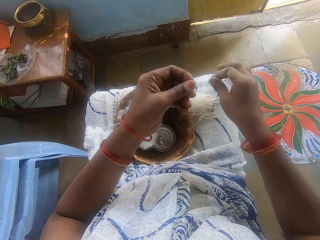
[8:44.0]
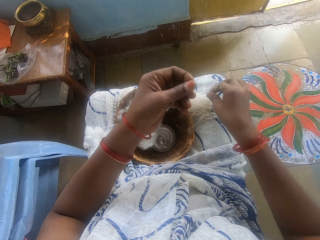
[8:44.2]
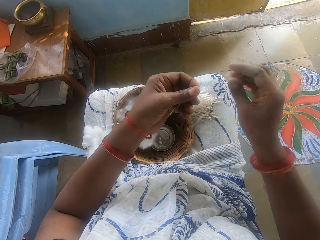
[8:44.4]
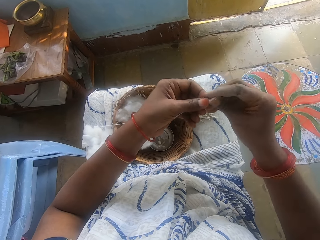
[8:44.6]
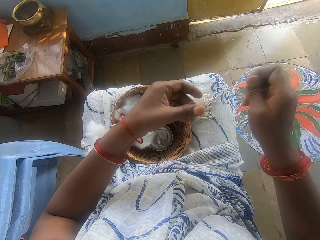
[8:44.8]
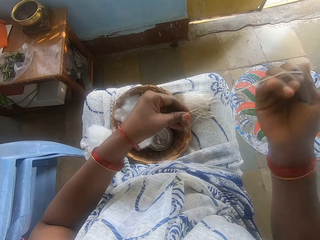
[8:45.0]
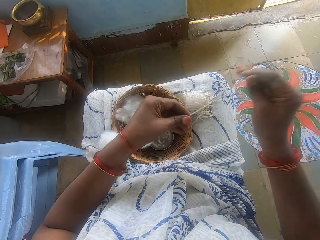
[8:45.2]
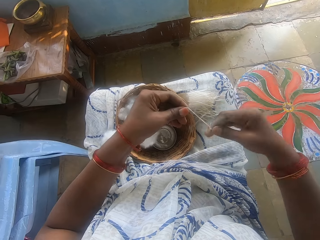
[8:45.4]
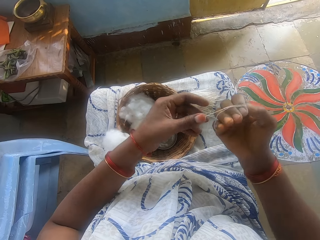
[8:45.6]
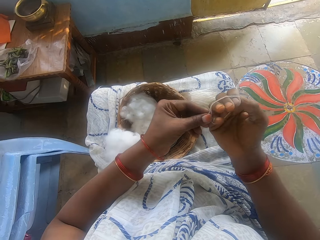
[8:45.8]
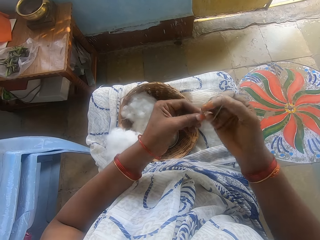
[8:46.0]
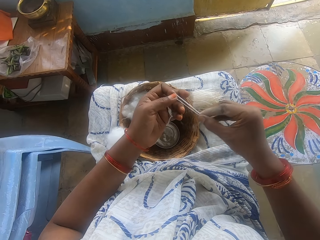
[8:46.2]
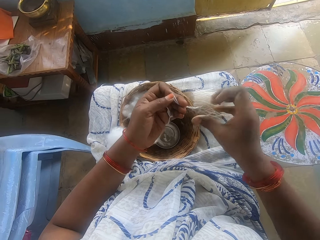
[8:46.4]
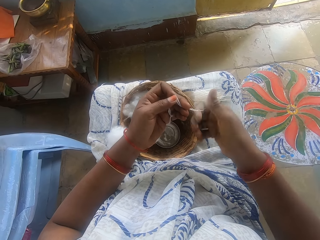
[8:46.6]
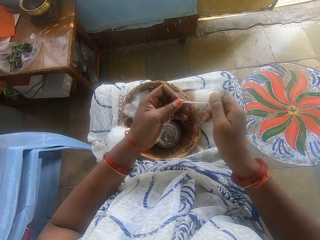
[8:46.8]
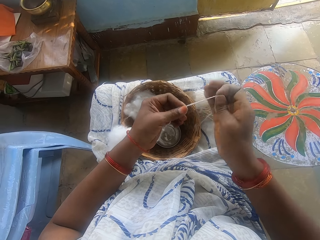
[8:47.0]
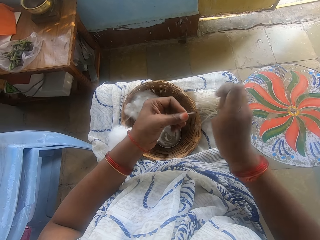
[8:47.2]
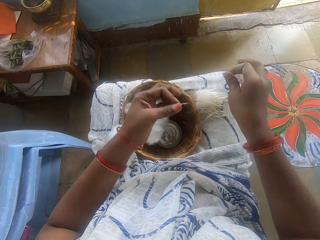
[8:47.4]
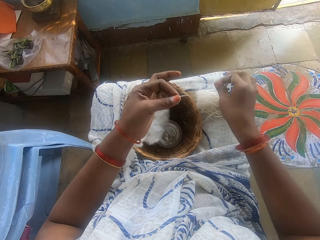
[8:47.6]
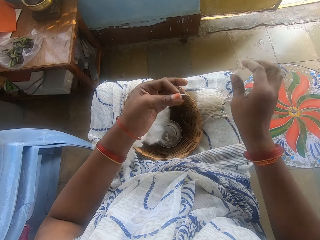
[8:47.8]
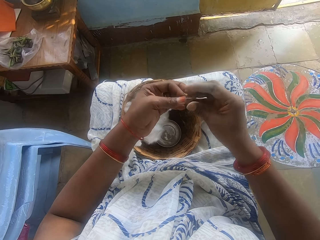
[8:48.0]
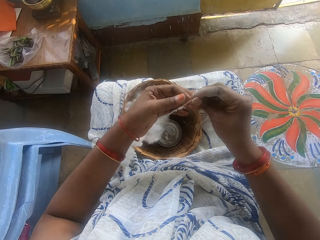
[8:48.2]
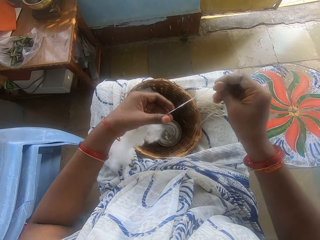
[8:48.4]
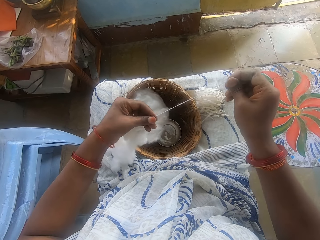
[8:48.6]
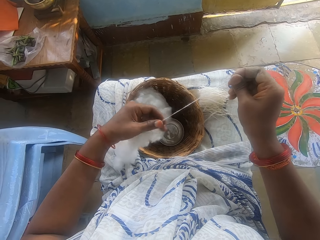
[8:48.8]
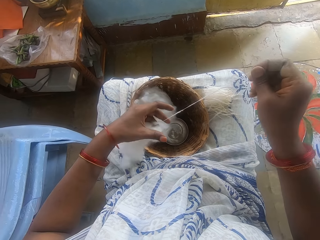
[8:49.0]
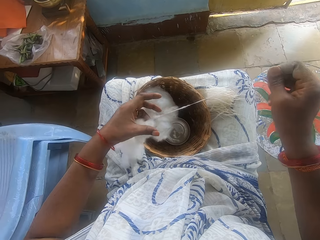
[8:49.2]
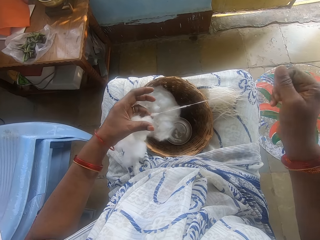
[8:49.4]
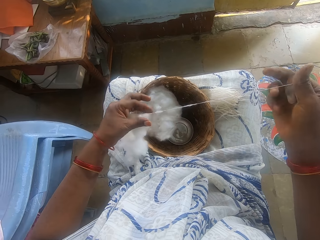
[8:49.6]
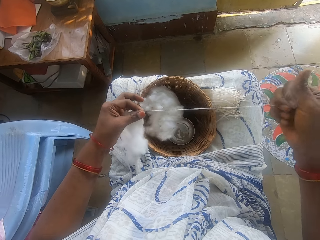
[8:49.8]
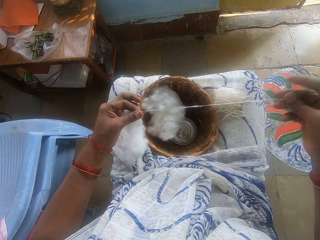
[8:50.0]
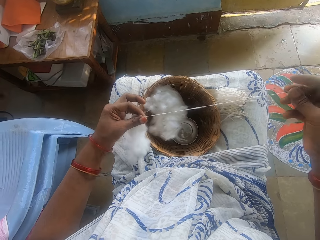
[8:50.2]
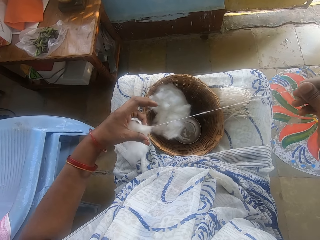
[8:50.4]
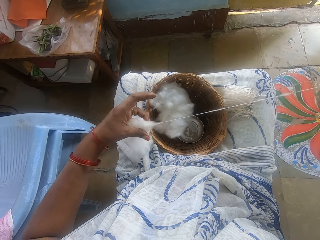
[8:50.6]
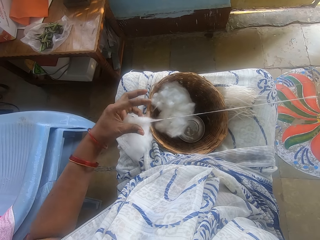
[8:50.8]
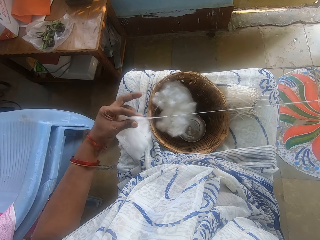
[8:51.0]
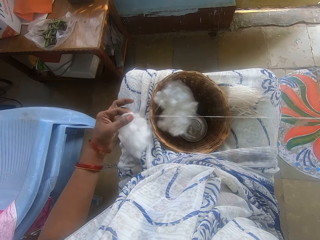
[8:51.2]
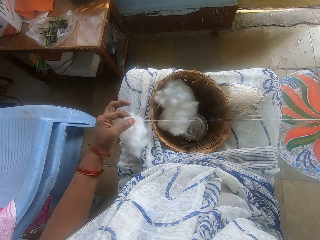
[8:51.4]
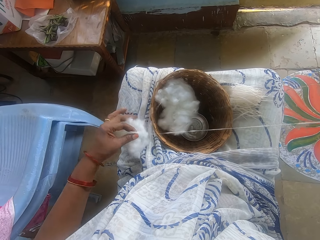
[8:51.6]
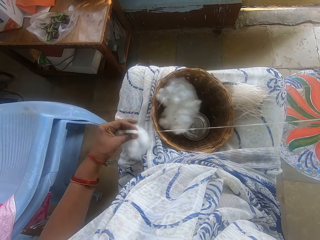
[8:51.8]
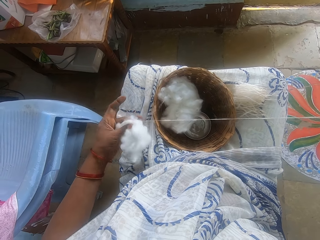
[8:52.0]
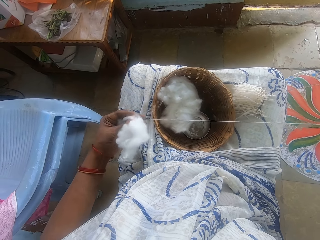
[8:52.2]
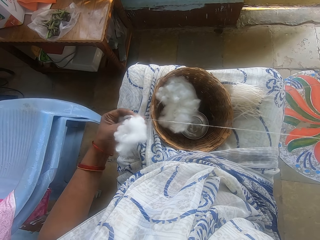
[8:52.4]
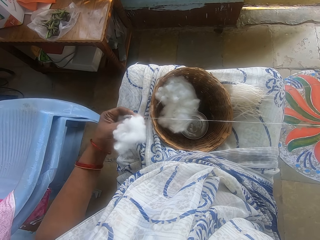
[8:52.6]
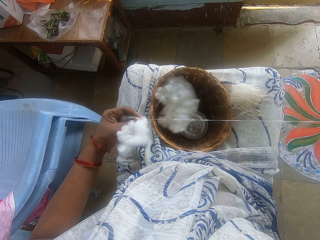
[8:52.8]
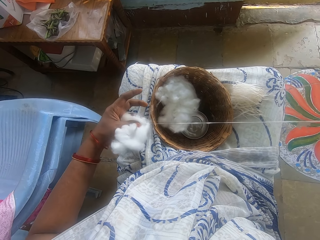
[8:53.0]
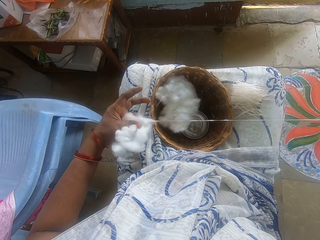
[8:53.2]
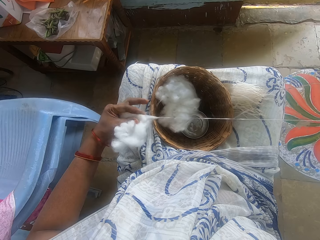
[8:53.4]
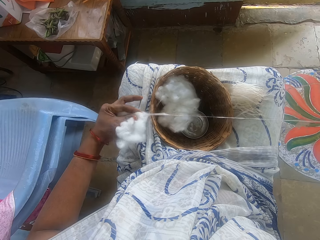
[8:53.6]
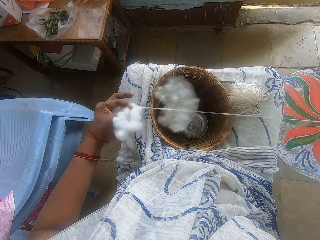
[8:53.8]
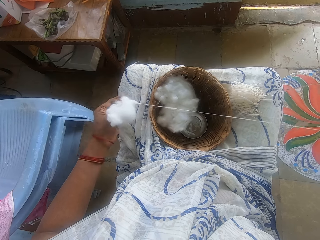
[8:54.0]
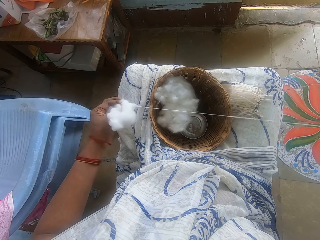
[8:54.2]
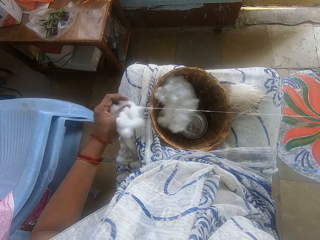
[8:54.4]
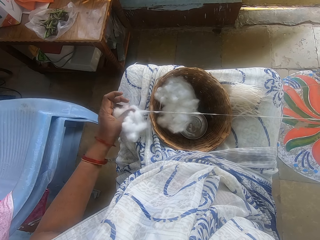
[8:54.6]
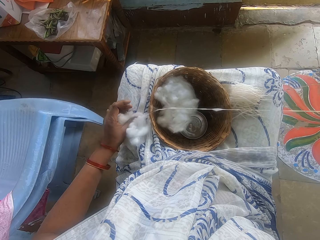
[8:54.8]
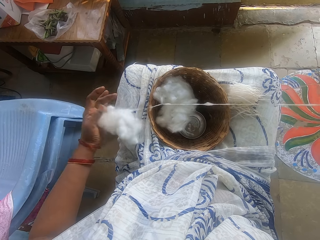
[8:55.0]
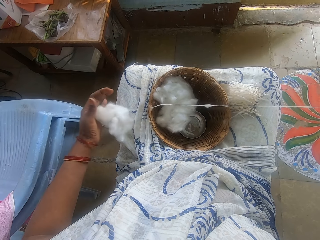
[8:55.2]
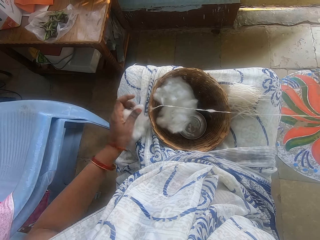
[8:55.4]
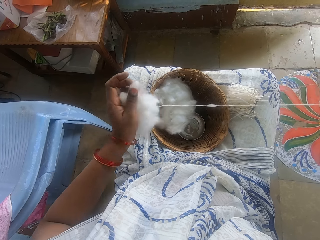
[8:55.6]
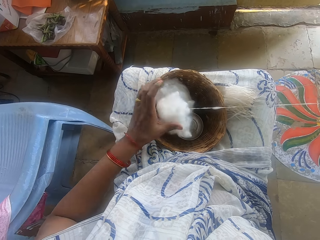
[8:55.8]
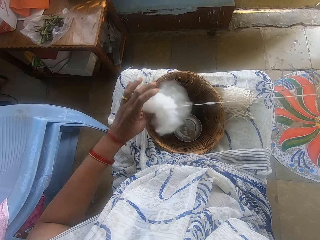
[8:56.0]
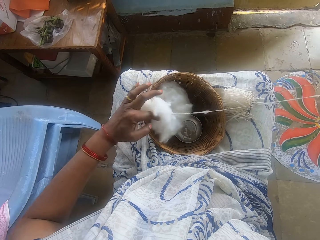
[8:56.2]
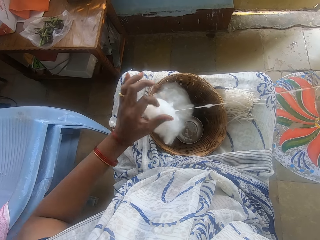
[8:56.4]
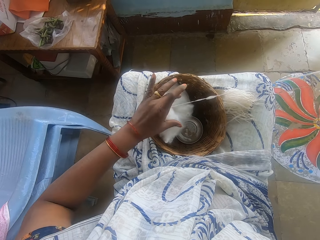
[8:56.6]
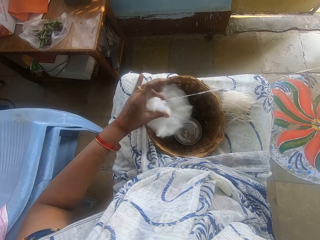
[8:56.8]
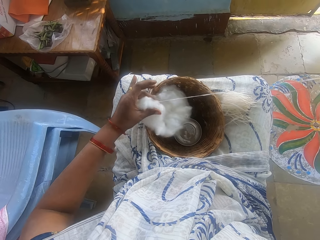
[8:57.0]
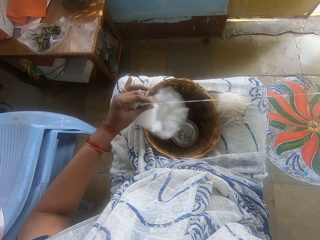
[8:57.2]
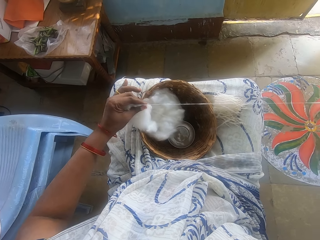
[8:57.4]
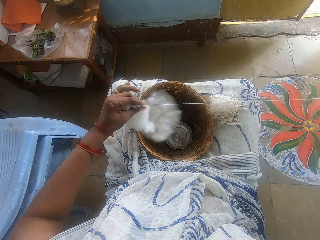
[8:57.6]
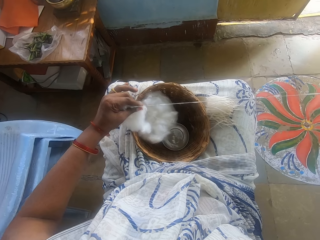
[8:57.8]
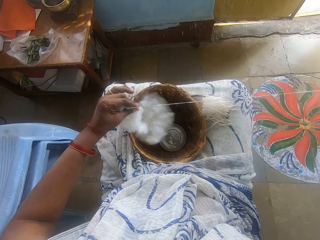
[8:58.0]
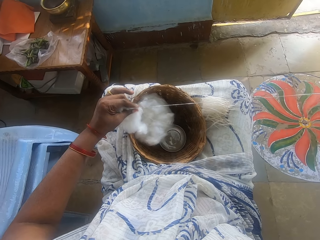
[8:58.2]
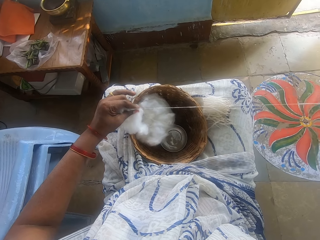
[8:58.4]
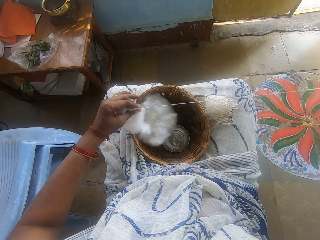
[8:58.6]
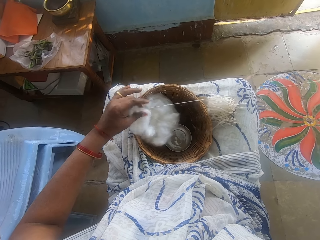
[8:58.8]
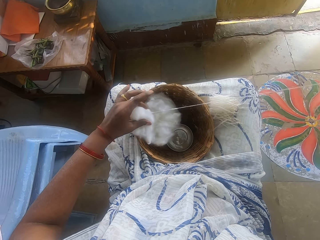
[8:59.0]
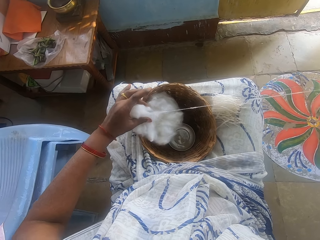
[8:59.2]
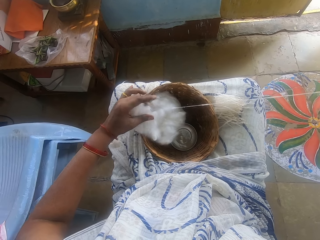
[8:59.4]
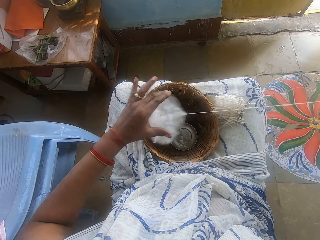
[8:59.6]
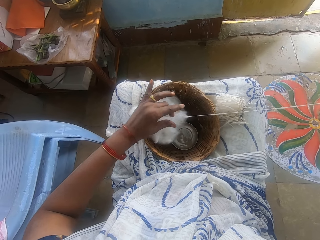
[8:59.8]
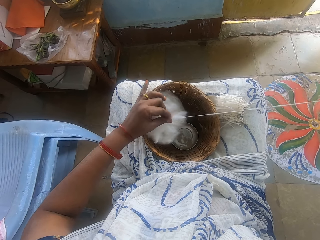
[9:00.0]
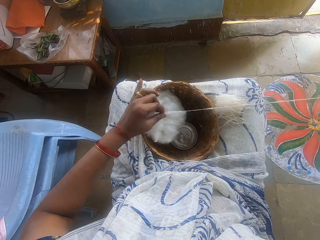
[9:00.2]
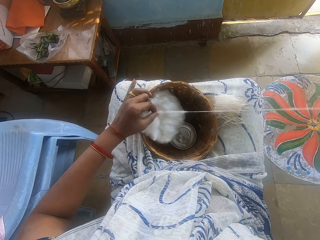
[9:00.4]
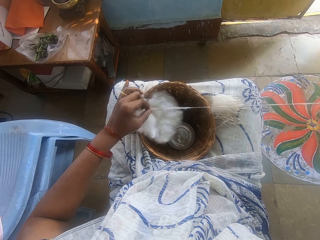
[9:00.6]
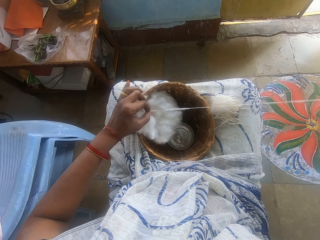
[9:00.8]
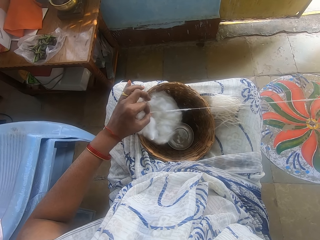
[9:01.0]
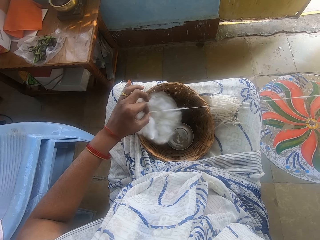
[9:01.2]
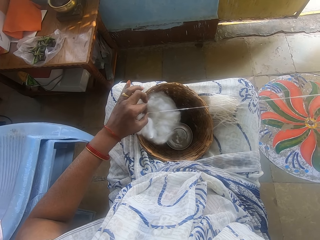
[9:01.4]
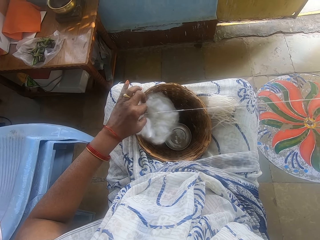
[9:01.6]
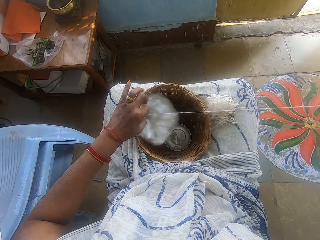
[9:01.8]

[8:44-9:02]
The camera wearer cuts the cotton wool. She drops the cotton wool on her lap. She winds the cotton on the hand. She measures the cotton wool. She takes the cotton from the hand. She spins the cotton. She cuts the cotton wool. She drops the cotton wool on her lap. She spins the cotton. She threads the cotton wool. She puts the cotton in the basket.

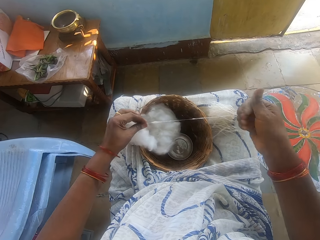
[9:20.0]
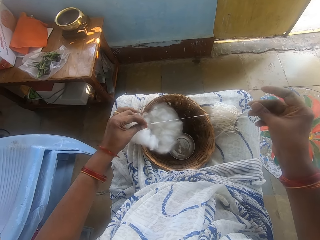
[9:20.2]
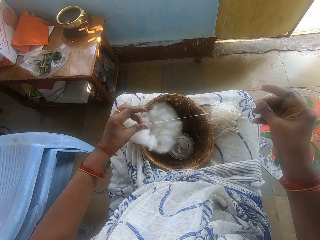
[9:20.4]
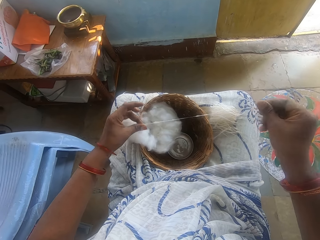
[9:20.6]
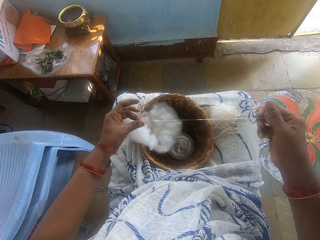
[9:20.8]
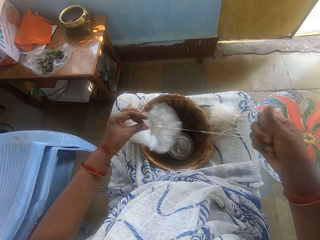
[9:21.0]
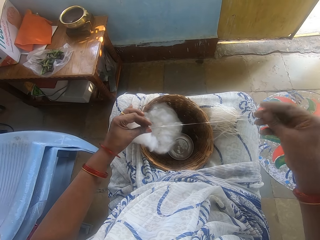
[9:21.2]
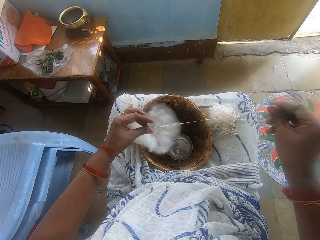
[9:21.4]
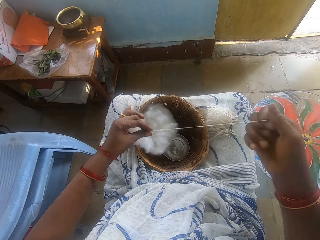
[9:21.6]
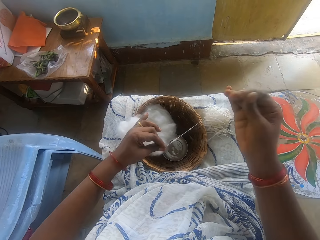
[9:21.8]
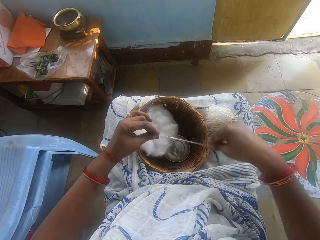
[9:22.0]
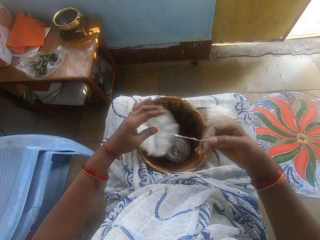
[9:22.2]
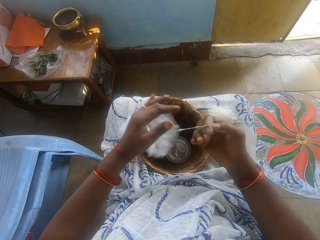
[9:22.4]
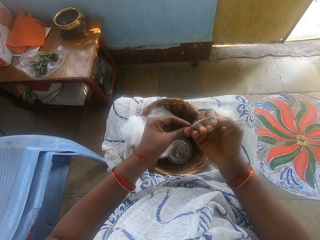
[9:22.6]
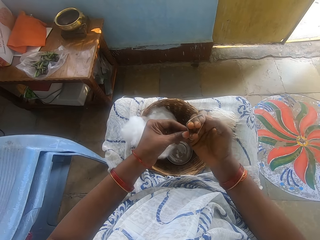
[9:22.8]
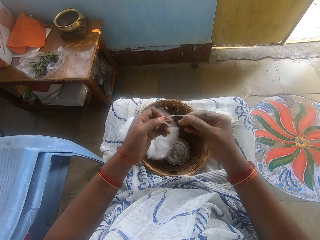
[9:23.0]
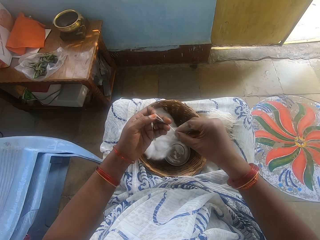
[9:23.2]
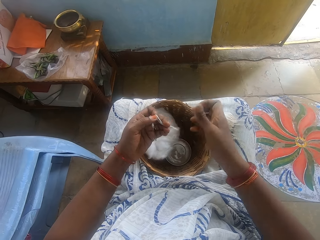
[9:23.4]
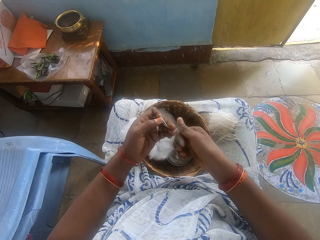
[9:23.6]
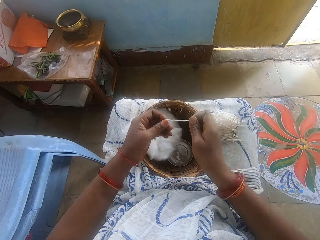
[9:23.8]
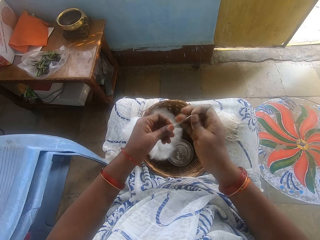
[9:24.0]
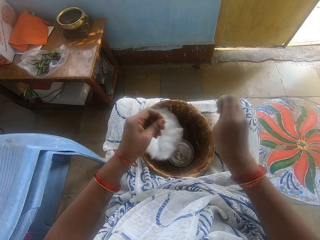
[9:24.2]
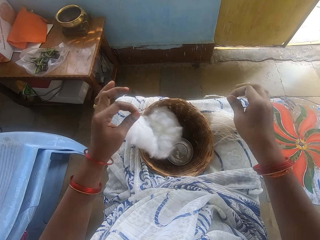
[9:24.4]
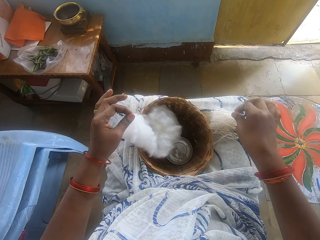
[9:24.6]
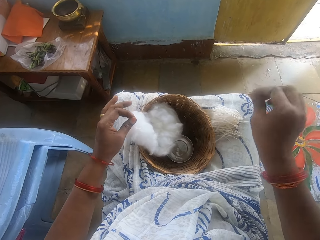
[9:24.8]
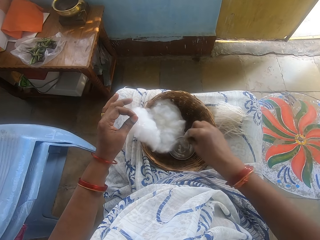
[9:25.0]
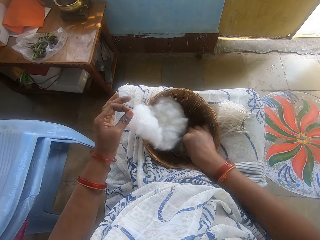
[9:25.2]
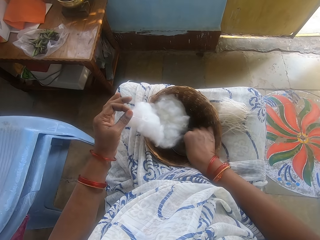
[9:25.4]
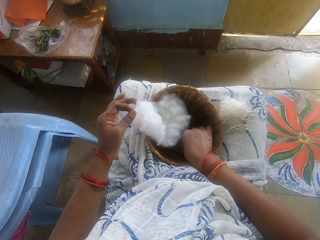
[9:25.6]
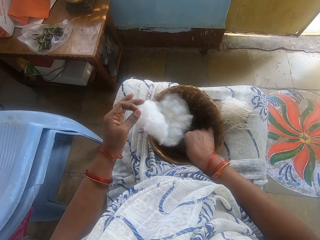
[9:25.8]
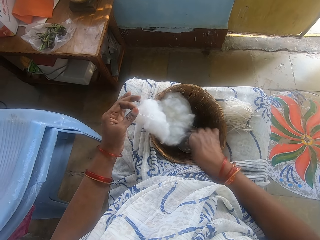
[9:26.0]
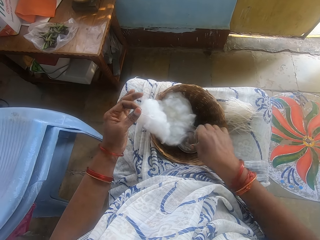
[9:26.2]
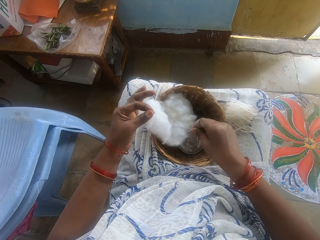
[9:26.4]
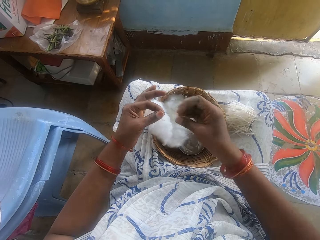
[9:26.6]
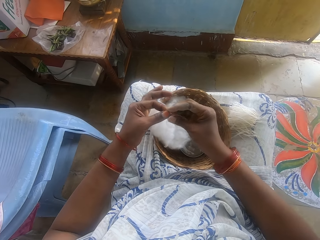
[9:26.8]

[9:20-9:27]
The camera wearer threads the cotton wool with her hand. She spins the cotton. She measures the cotton wool with her hand. She cuts the cotton wool with her hand. She drops the cotton wool on her lap. She touches a small bowl with ash in the basket.
